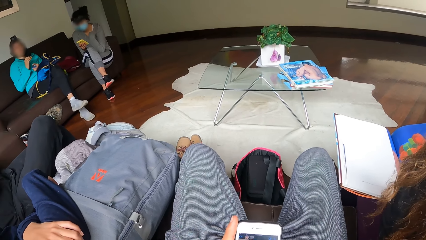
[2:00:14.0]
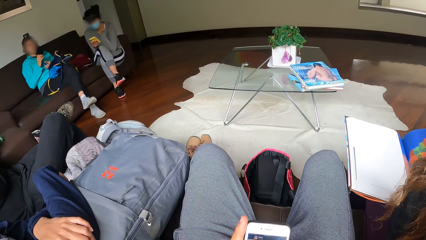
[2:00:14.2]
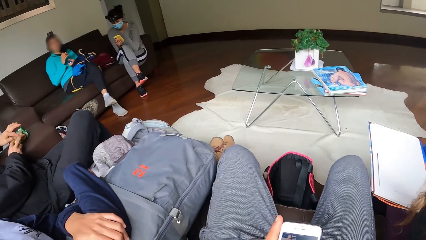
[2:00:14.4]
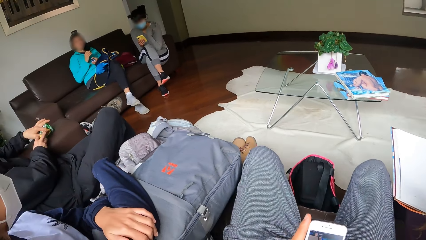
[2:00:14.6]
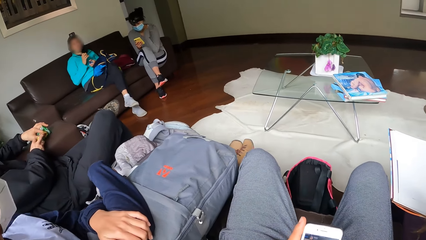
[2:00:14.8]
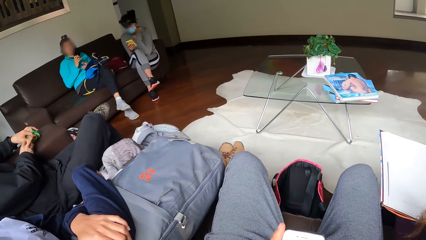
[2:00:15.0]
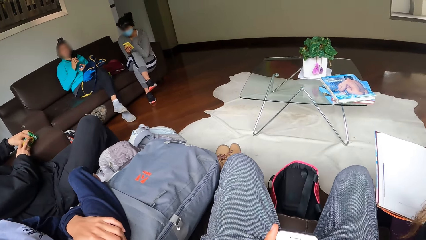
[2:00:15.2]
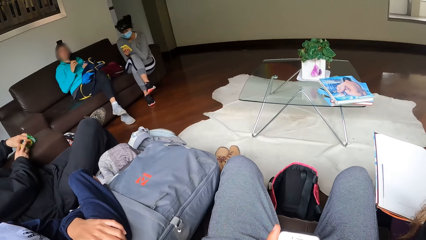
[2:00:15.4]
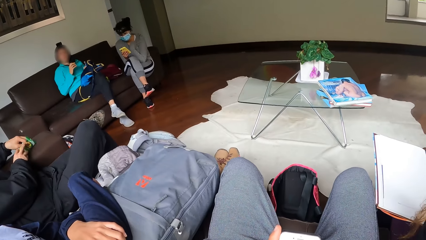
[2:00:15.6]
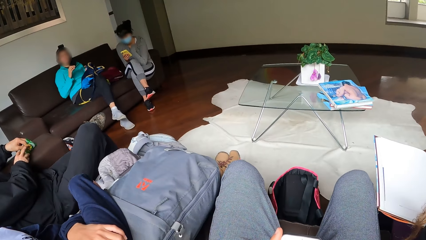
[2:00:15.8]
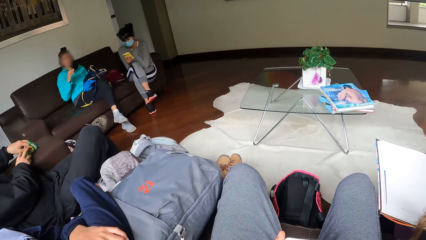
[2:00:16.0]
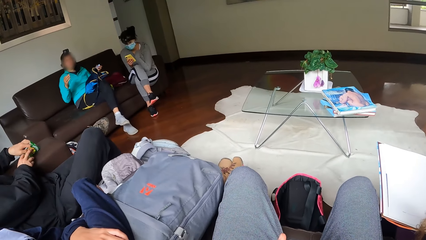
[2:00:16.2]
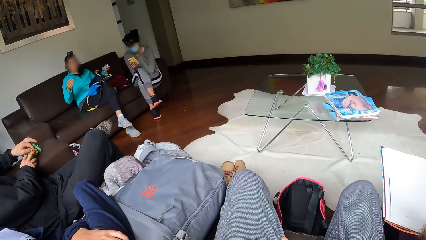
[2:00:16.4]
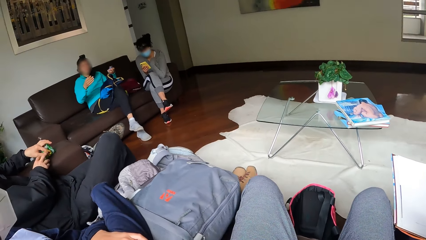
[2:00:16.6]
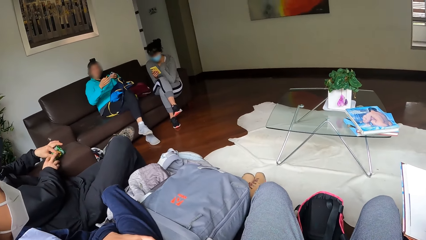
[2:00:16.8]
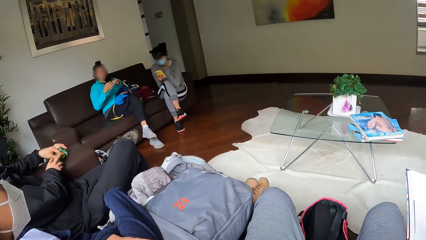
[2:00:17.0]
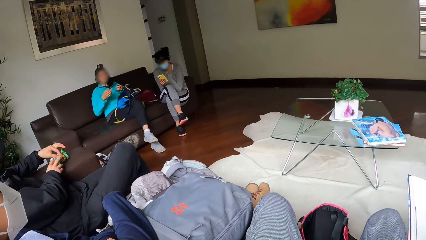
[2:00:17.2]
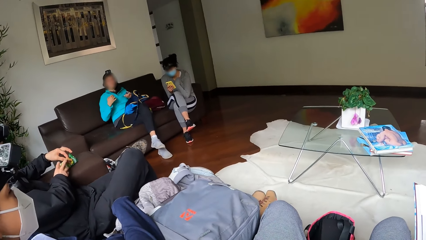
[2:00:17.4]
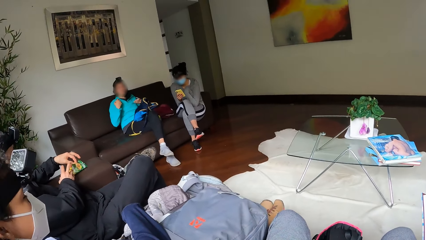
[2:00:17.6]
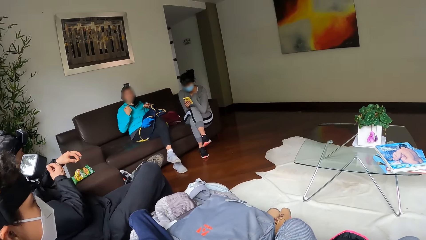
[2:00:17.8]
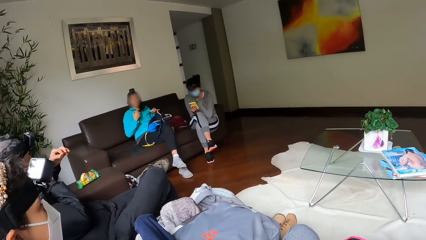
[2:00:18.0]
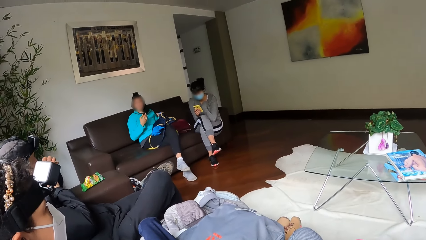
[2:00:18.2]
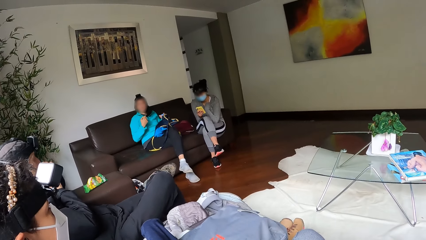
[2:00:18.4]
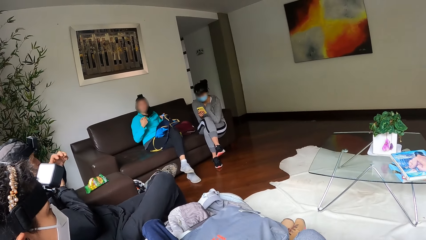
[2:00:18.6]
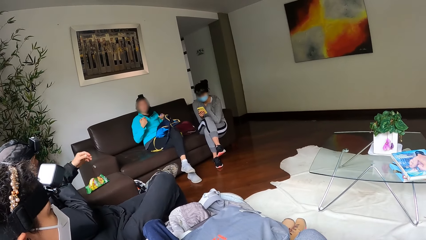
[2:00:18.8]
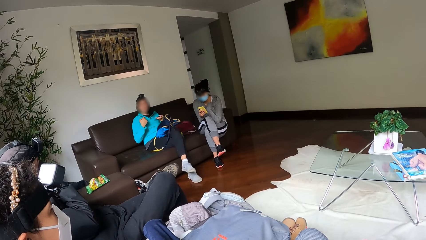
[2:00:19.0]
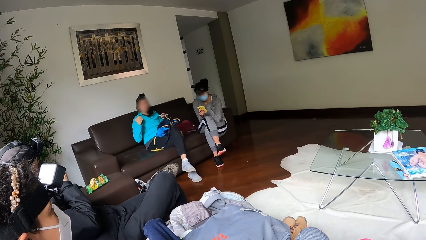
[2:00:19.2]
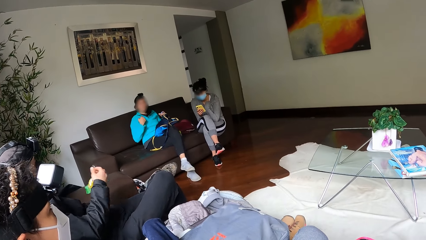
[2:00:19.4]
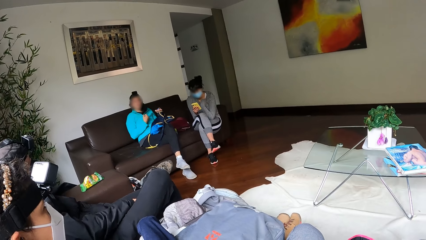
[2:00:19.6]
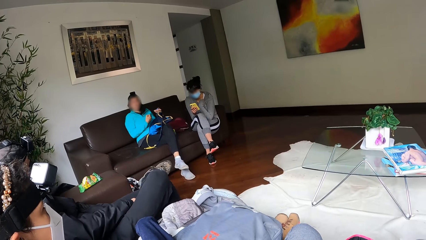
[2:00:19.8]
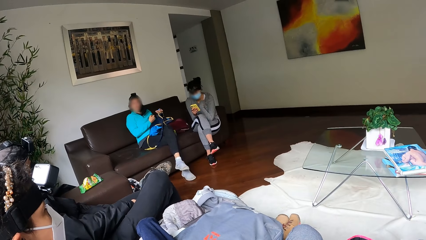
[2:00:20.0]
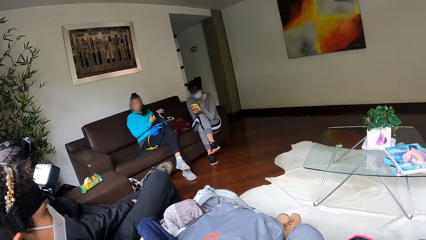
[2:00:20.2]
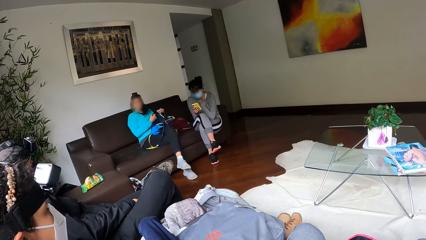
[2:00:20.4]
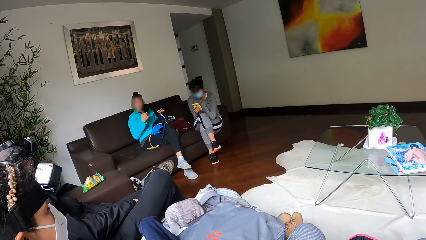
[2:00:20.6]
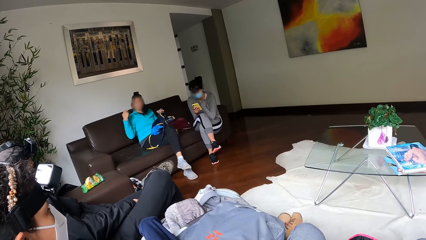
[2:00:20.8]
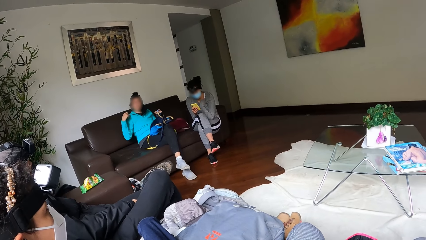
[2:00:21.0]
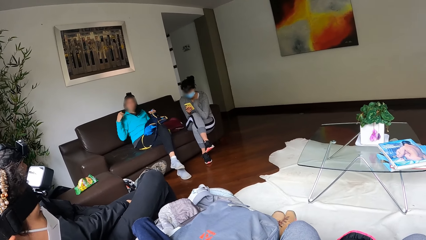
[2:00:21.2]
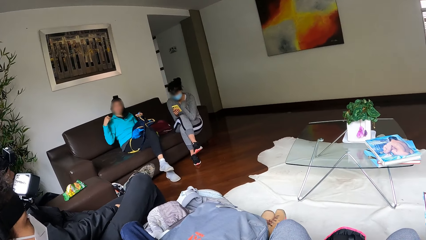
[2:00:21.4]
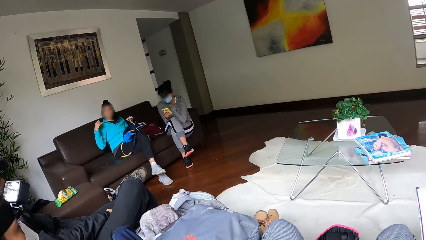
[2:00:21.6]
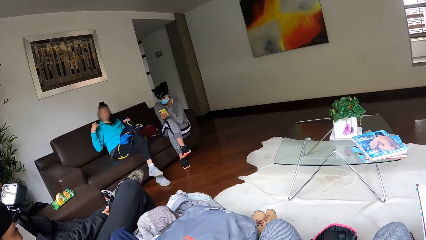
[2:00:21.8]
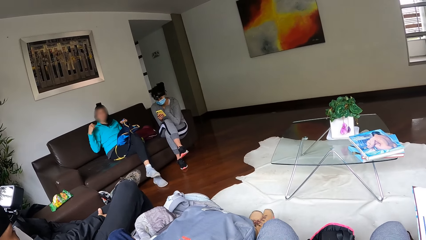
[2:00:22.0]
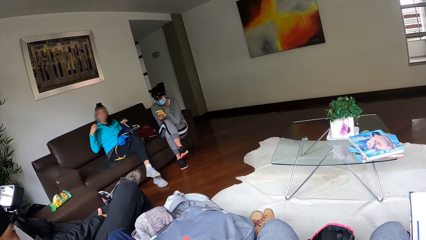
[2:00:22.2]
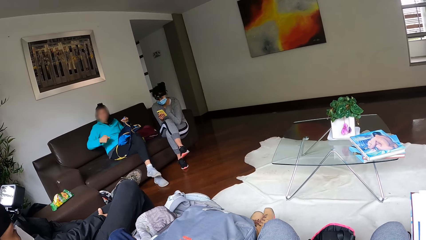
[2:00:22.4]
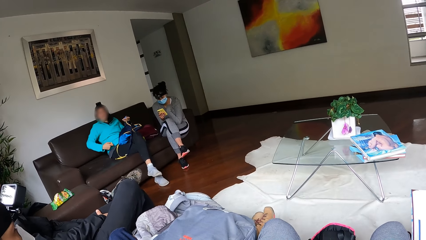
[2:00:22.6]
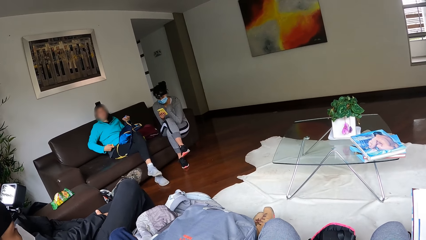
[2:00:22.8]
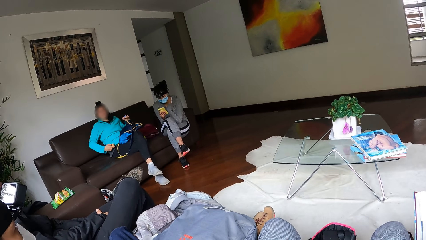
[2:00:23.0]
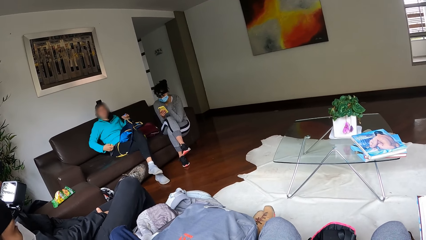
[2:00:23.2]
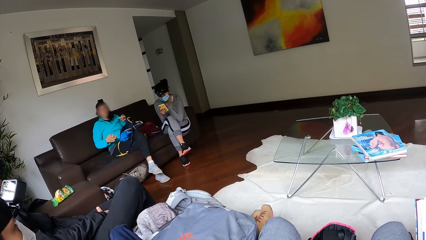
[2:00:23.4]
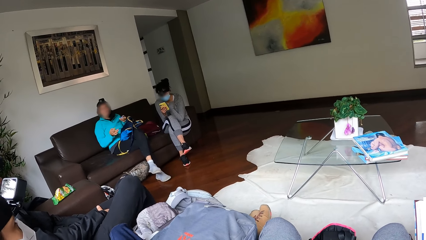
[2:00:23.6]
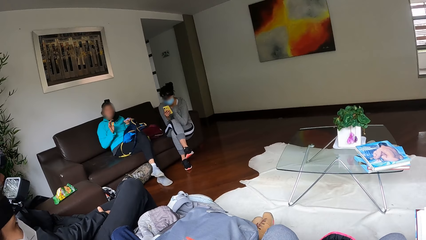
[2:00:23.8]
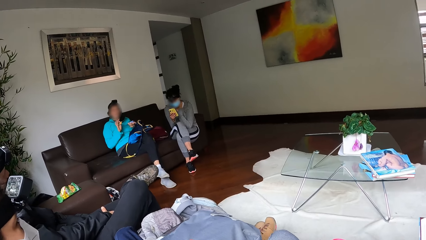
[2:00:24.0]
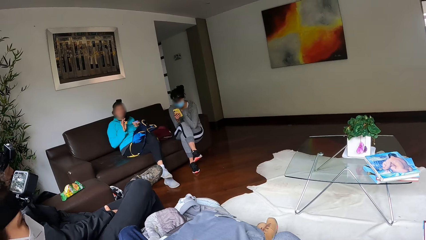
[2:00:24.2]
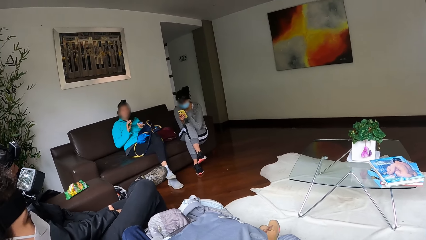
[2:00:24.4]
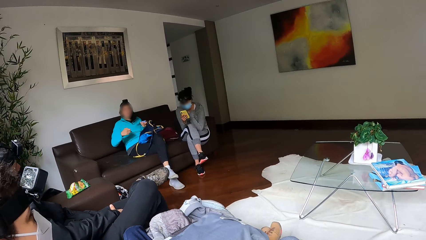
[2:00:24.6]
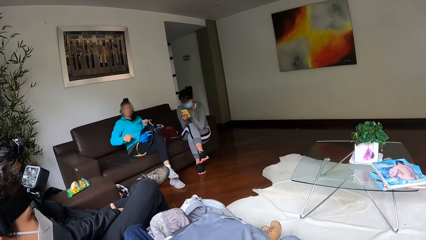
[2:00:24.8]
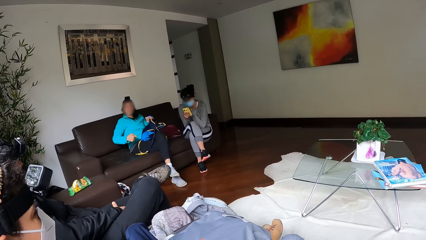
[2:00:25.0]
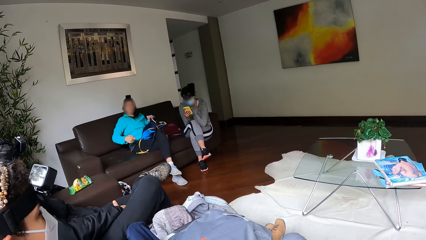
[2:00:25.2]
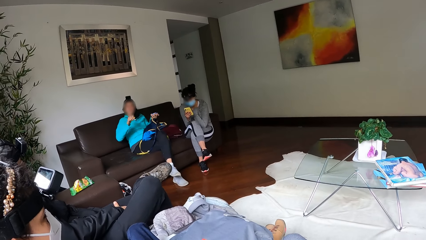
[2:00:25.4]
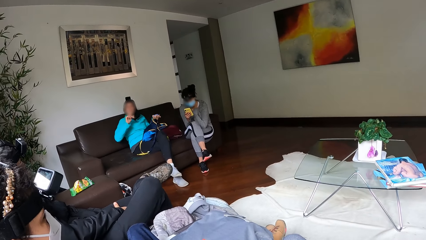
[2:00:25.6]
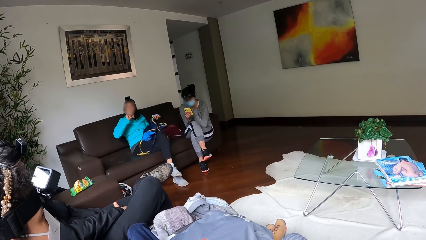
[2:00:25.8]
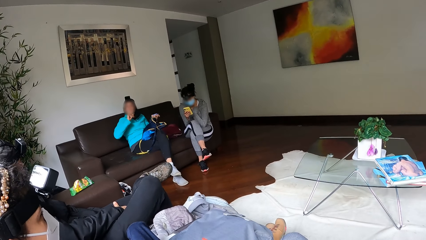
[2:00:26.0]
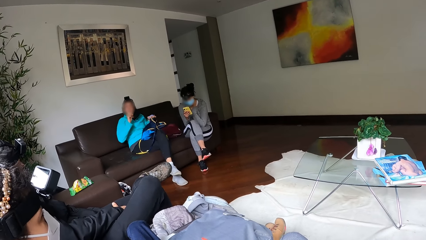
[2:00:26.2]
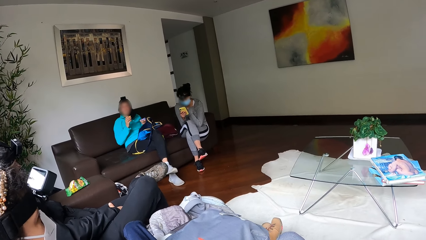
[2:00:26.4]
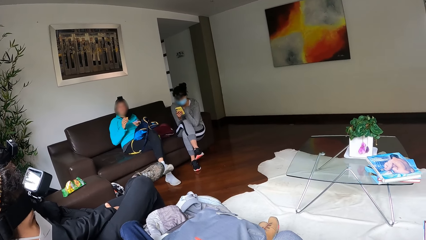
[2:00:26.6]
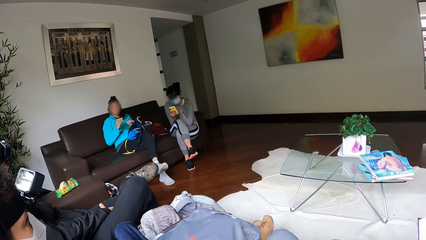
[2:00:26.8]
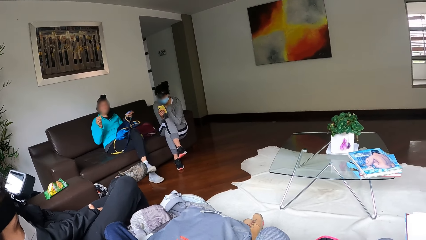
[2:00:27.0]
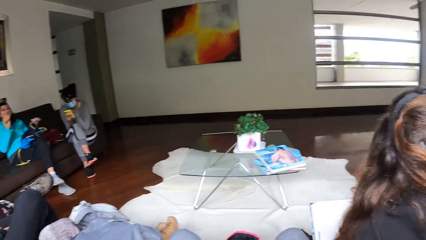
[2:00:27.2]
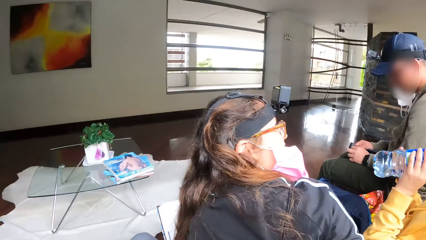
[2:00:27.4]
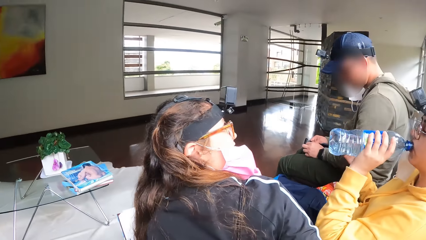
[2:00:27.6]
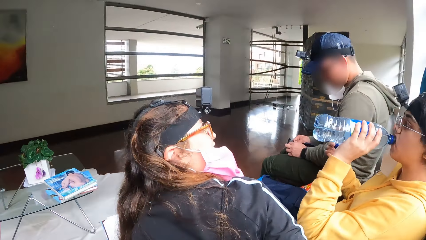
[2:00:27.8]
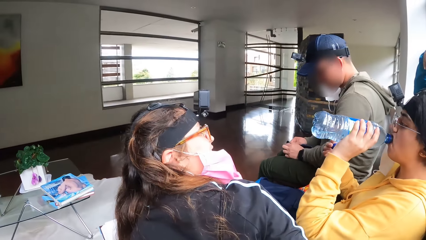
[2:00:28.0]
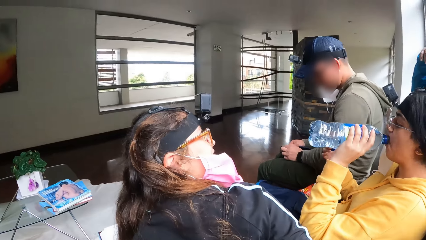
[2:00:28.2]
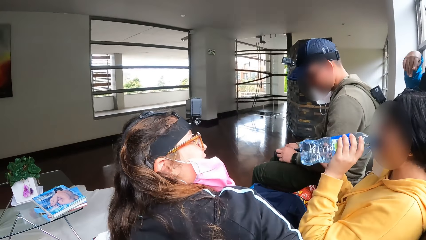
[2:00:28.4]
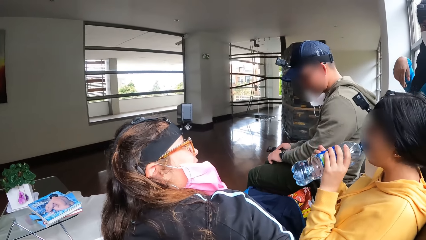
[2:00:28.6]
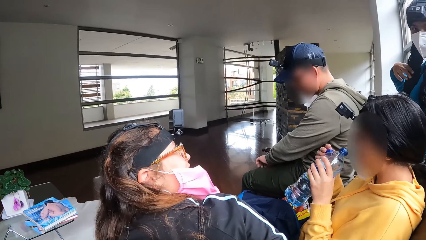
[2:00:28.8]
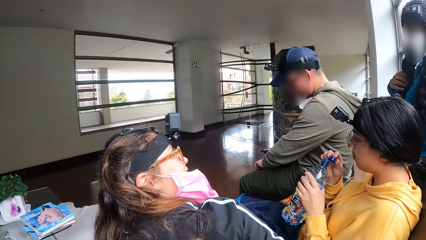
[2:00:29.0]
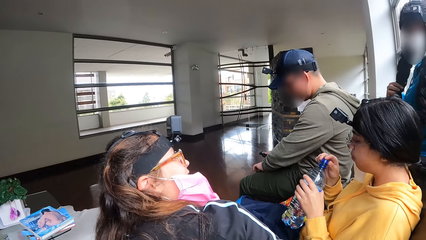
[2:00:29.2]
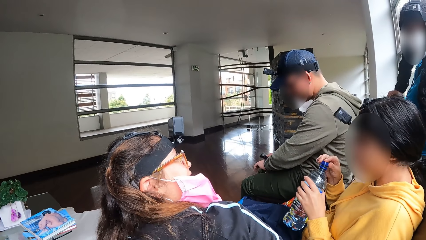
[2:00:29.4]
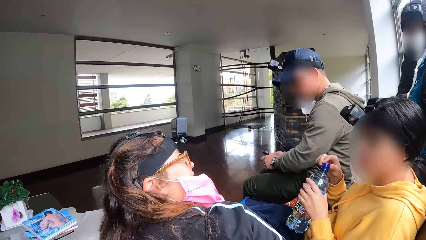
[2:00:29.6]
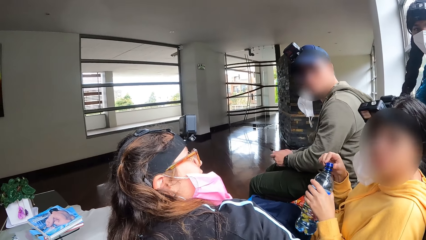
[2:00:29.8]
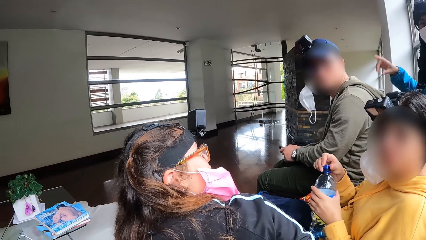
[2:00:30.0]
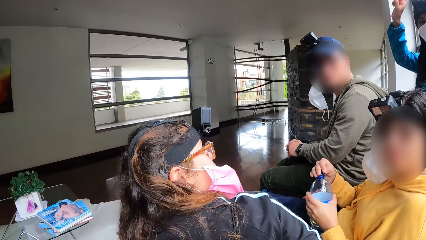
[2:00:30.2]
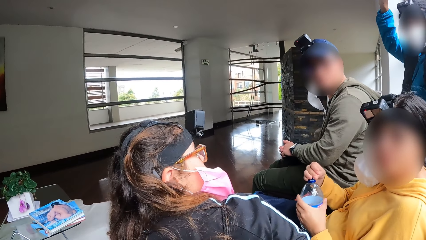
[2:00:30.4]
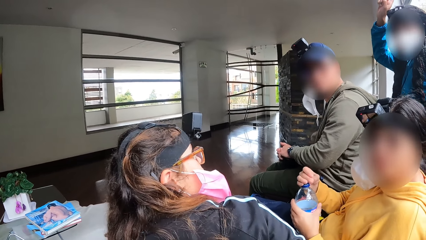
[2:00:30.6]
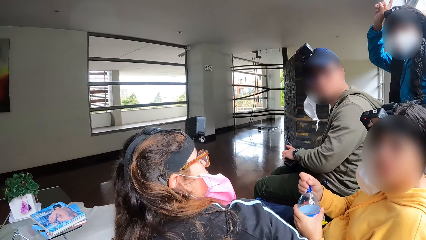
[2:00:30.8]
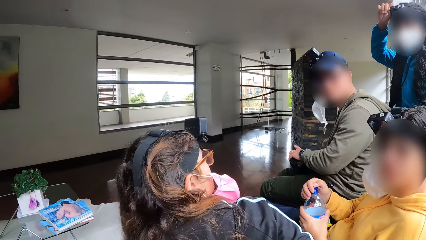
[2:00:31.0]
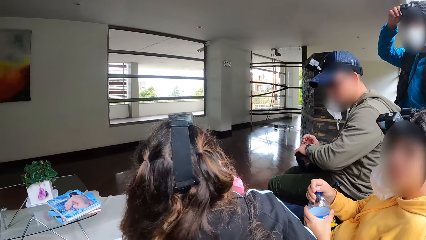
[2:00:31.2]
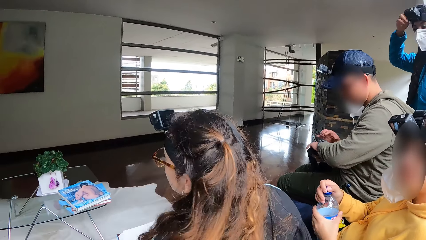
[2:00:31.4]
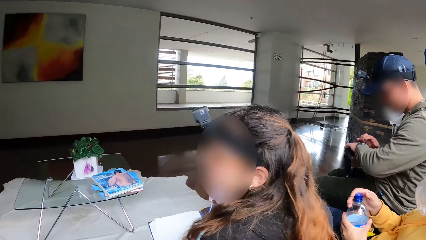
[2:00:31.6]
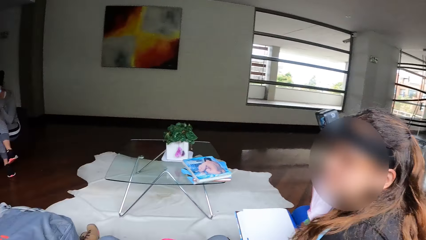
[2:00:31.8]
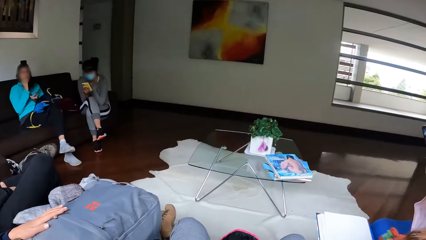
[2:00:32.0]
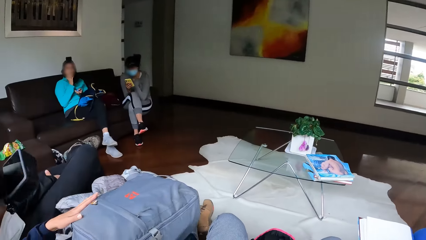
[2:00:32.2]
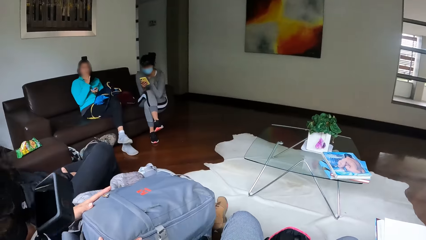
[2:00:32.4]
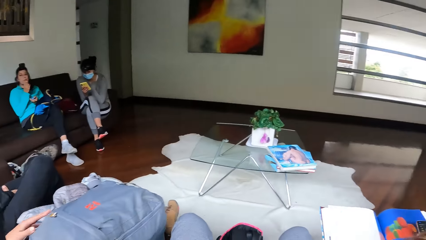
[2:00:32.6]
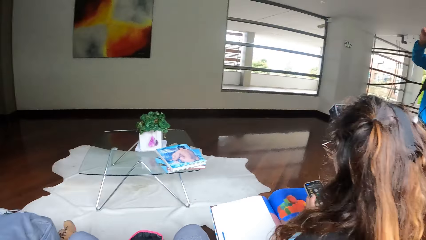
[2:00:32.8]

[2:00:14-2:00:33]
The camera wearer operates a mobile phone. They look around a room. A lady interacts with a man. The camera wearer looks around the room. The lady interacts with another lady. The camera wearer turns to the right. A third lady drinks water from a bottle. The third lady interacts with the camera wearer.
